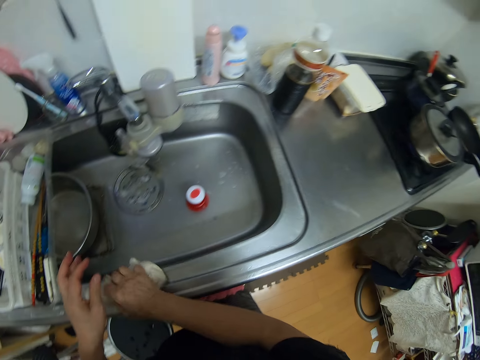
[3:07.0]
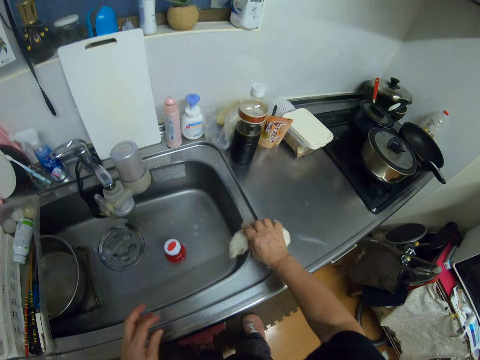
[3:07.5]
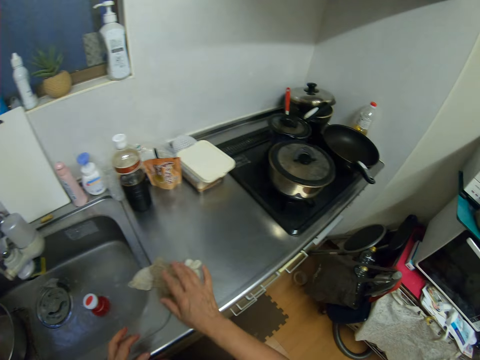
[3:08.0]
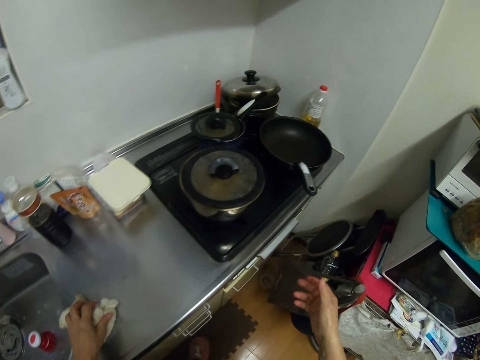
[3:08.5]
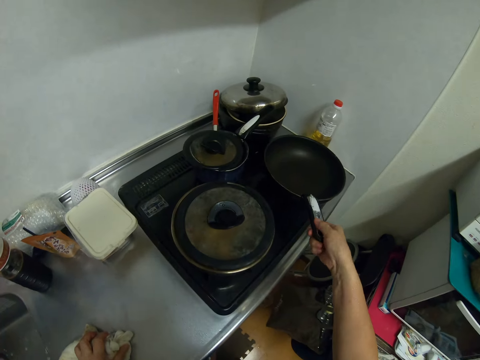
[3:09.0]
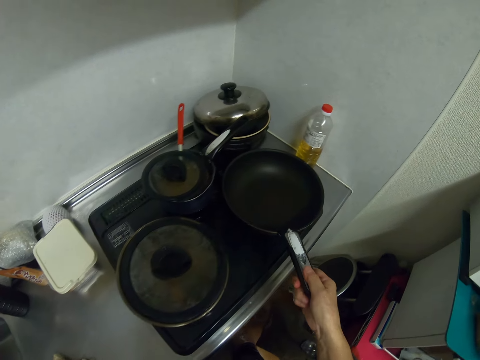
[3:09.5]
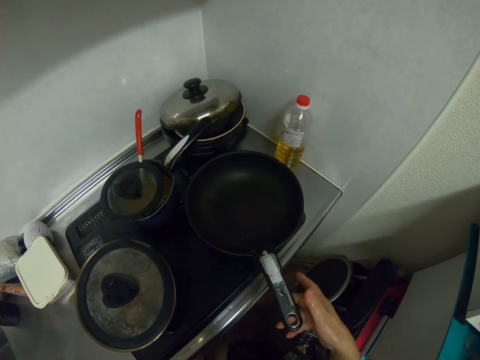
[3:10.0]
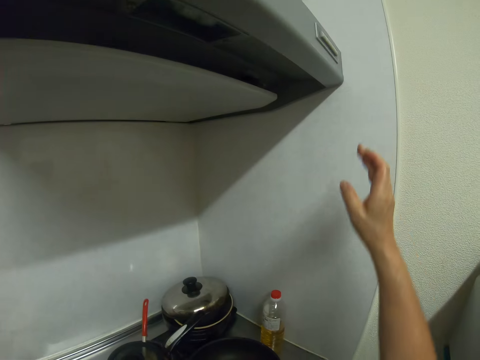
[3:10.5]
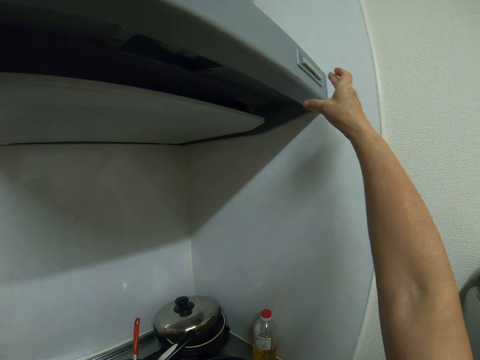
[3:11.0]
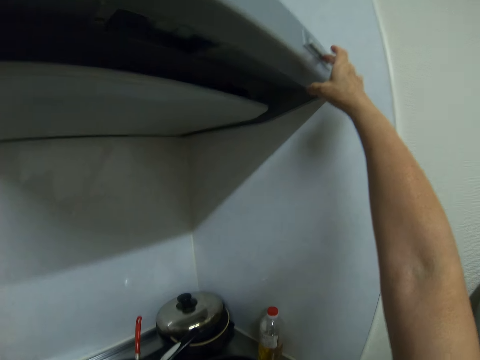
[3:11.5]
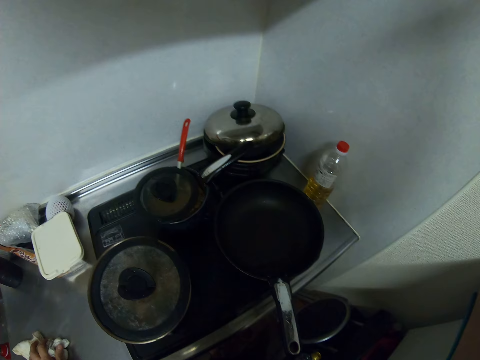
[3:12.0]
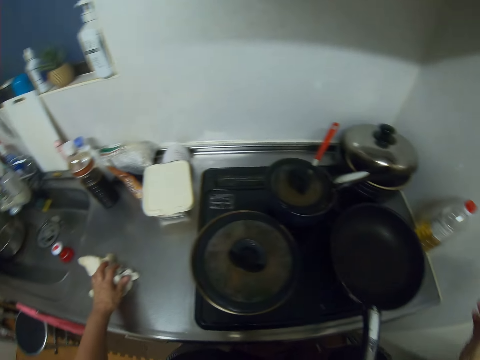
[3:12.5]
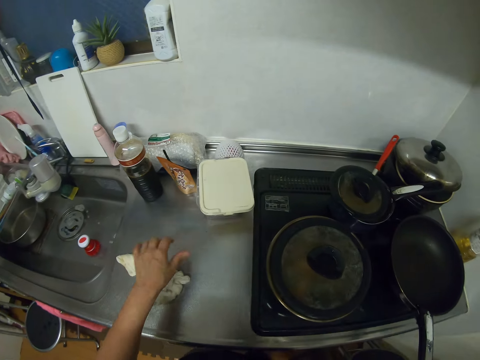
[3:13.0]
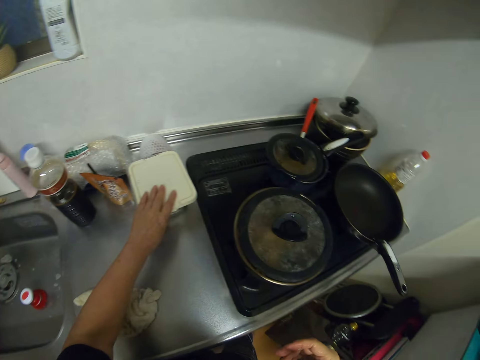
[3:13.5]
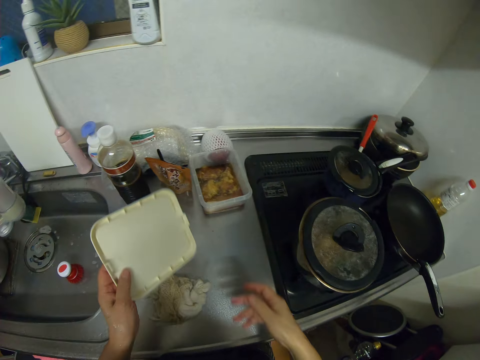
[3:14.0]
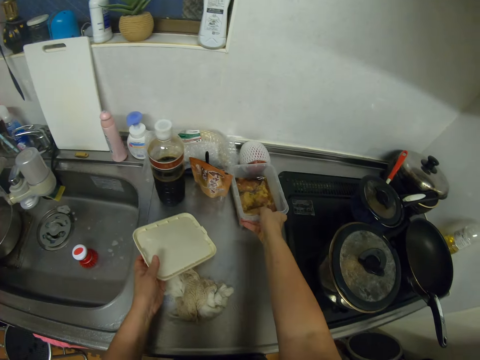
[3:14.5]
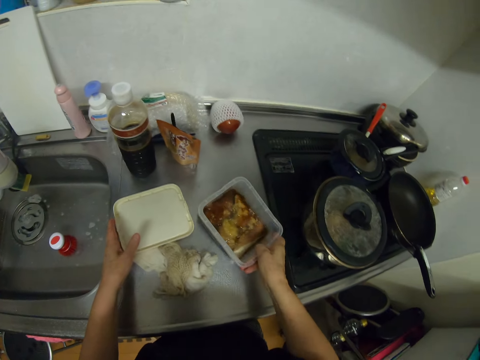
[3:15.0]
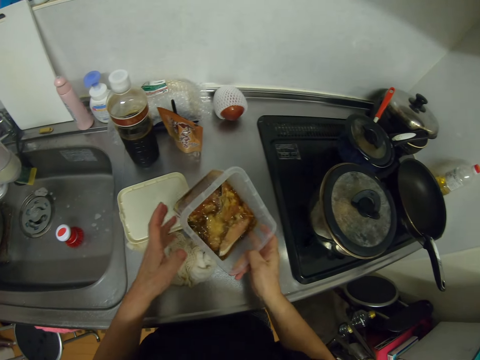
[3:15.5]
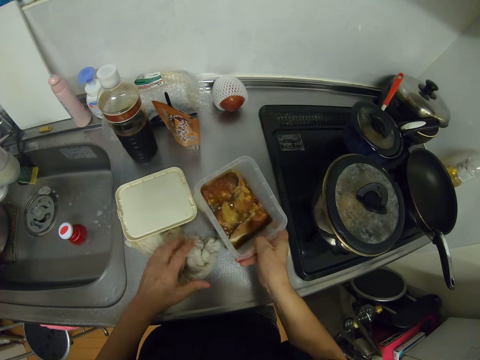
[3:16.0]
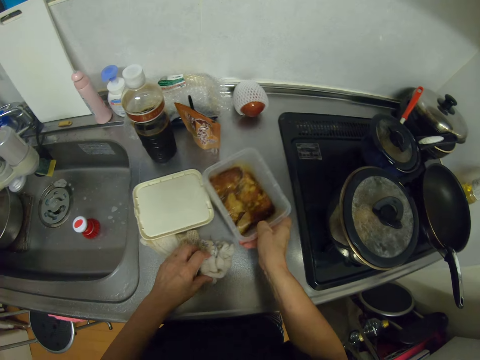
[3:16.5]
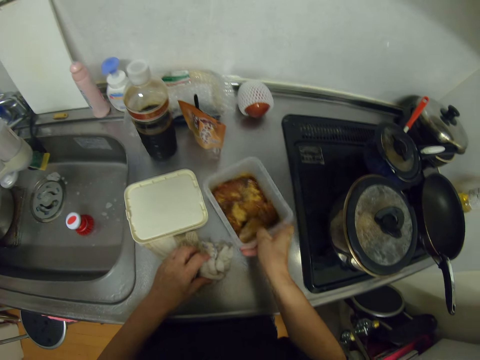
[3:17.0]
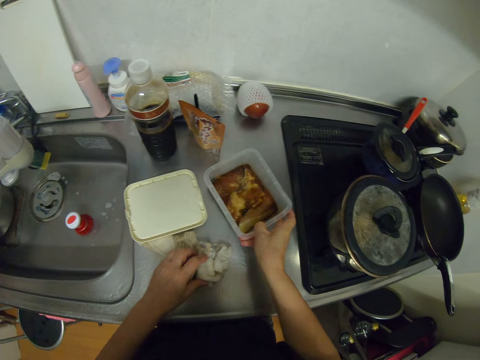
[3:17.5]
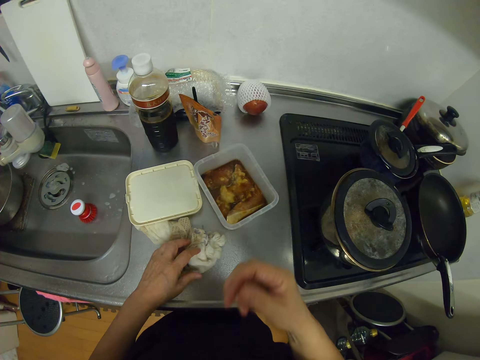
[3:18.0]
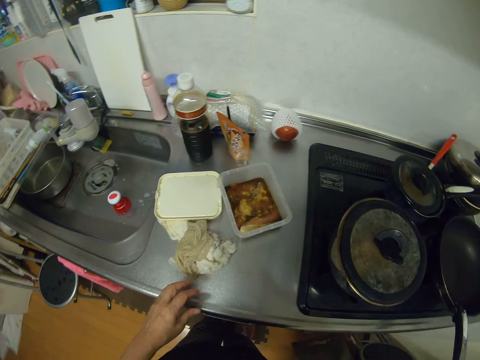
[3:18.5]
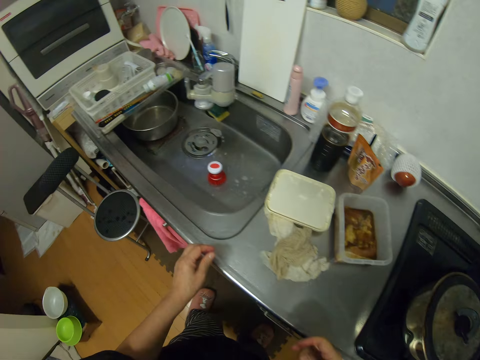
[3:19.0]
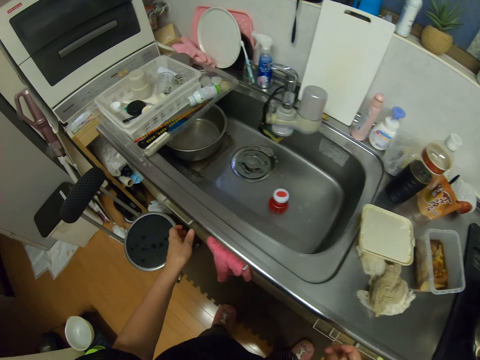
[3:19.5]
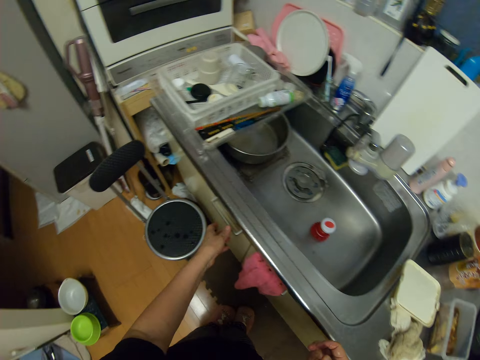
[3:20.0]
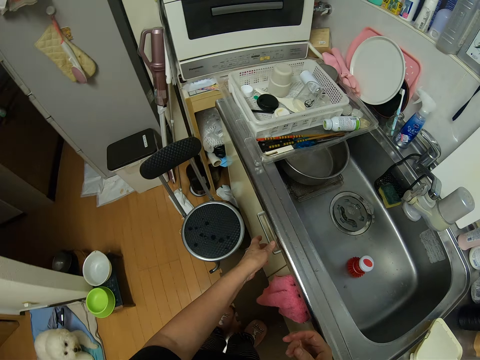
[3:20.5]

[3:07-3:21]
The camera wearer adjusts the fry pan on the electric cooker. They press a button on from the top. They open a plastic bowl cover. They move the plastic bowl forward. They shake the plastic bowl. They put food down.

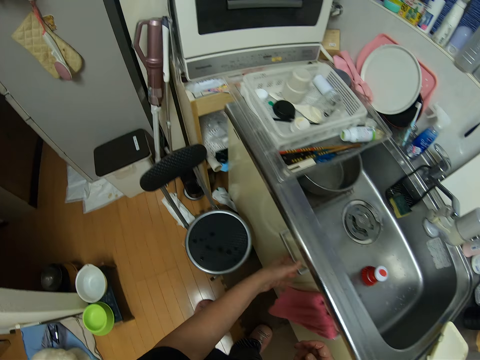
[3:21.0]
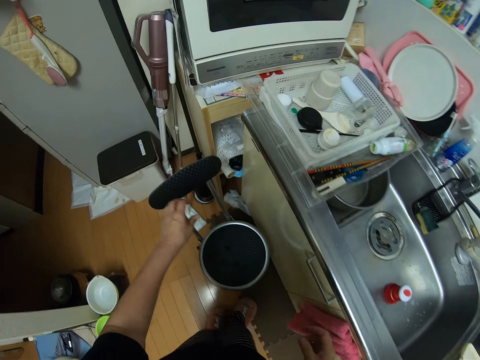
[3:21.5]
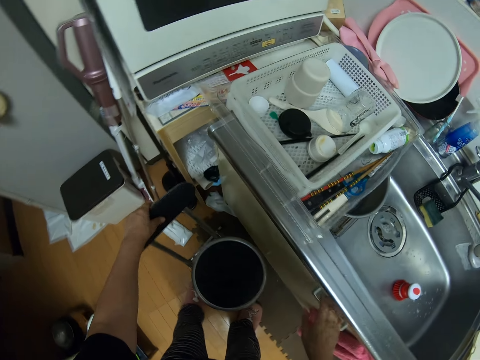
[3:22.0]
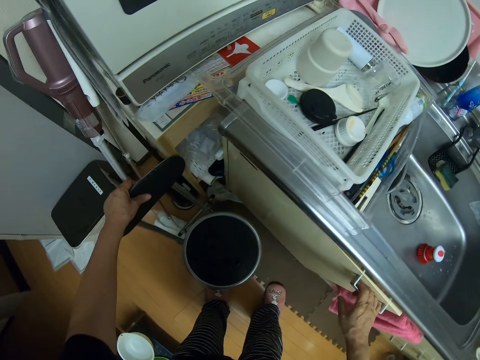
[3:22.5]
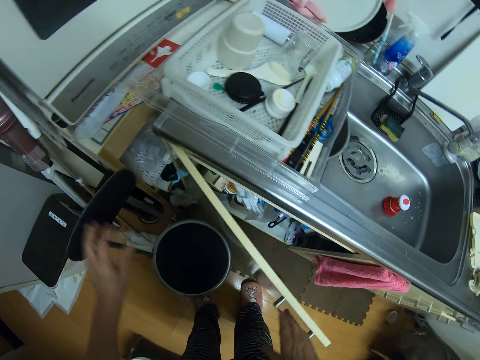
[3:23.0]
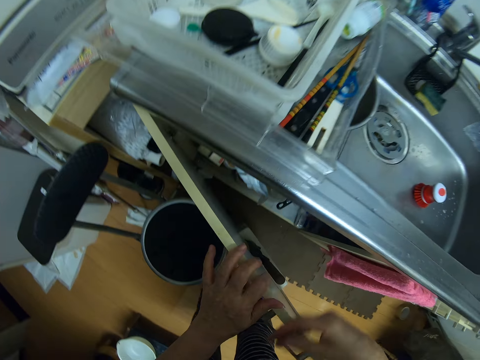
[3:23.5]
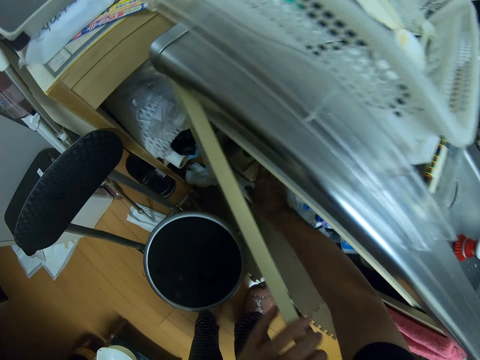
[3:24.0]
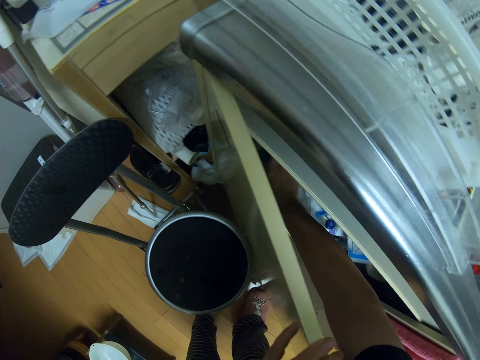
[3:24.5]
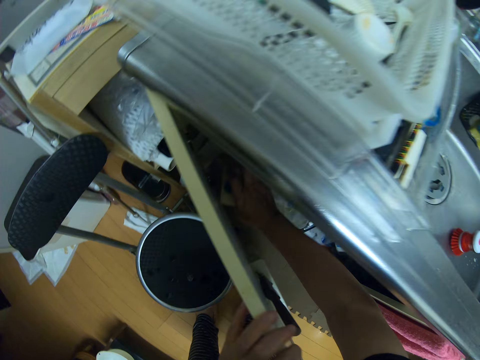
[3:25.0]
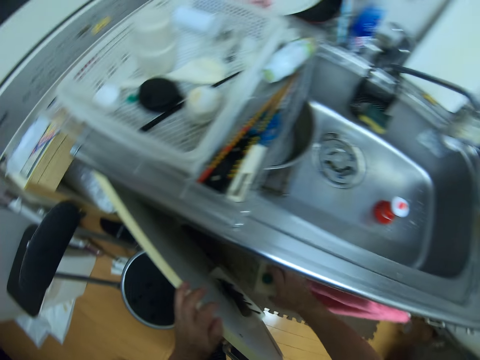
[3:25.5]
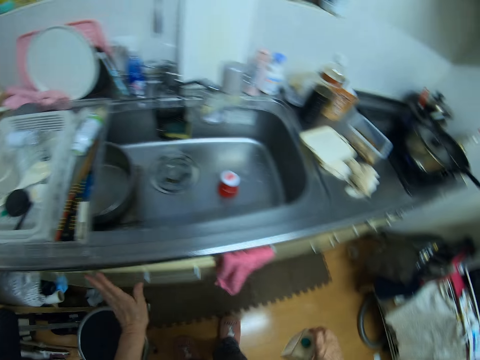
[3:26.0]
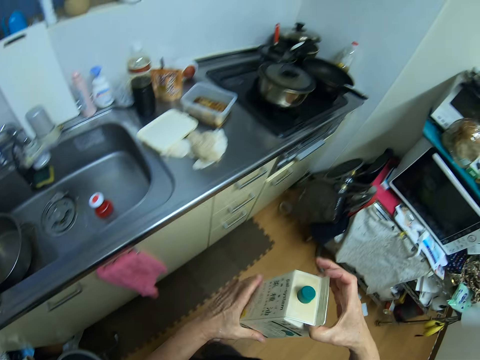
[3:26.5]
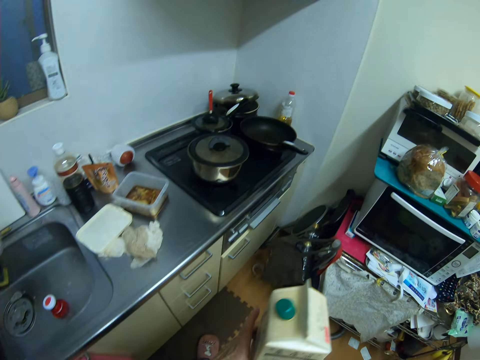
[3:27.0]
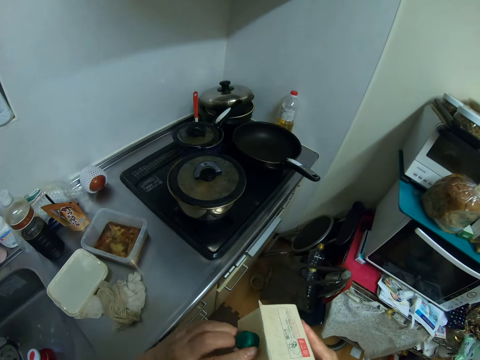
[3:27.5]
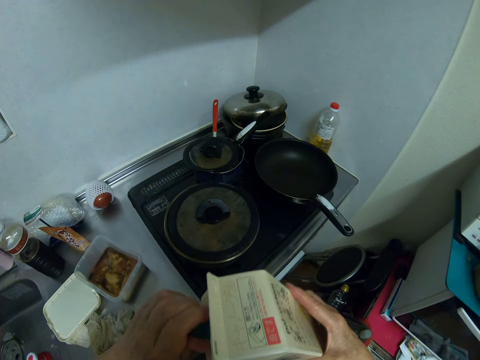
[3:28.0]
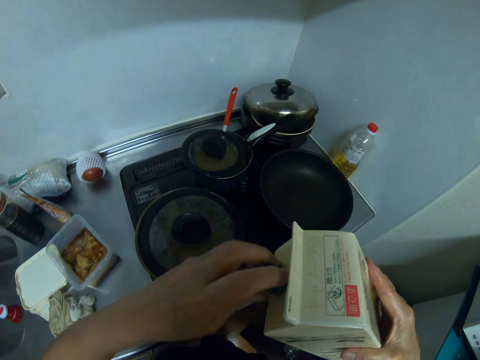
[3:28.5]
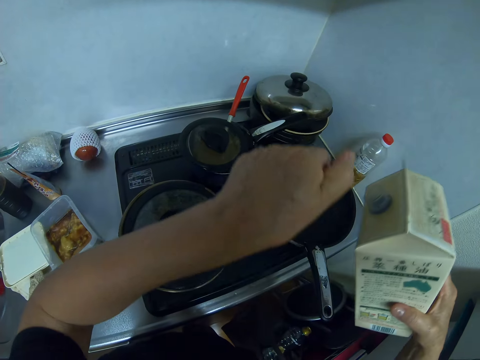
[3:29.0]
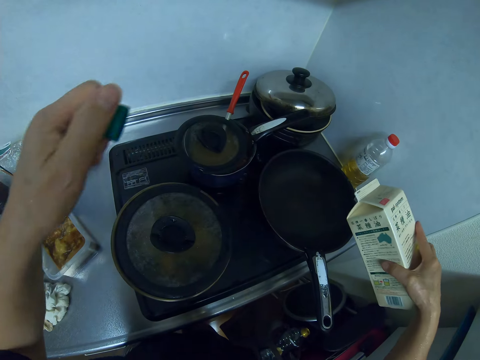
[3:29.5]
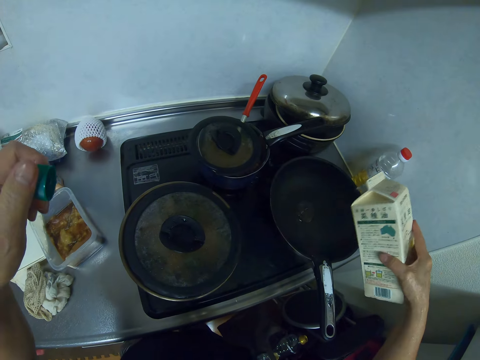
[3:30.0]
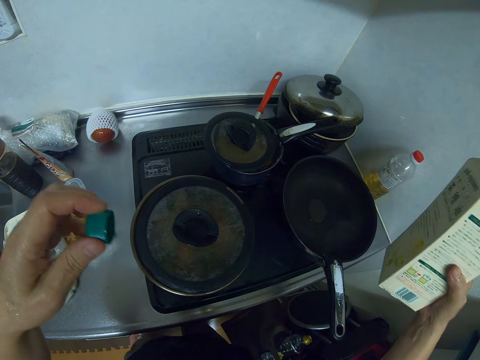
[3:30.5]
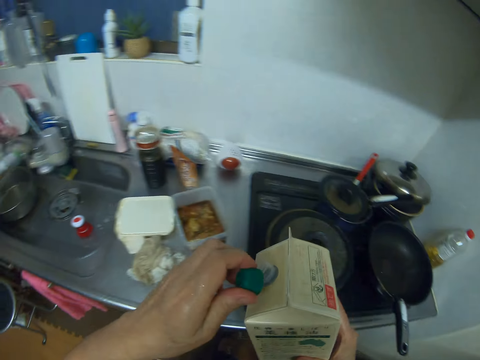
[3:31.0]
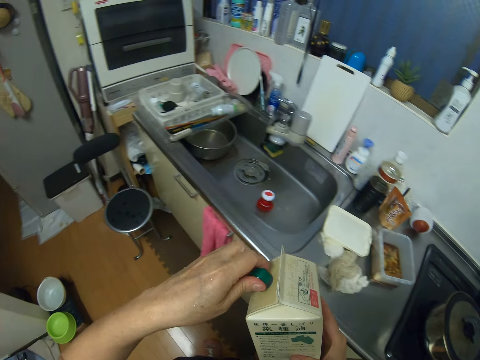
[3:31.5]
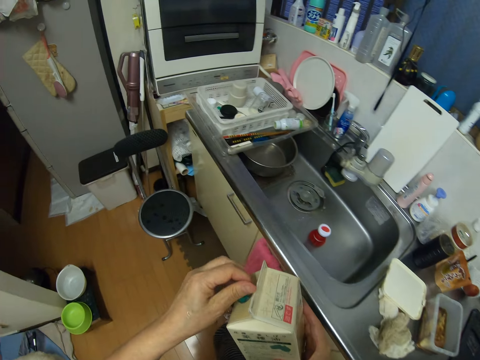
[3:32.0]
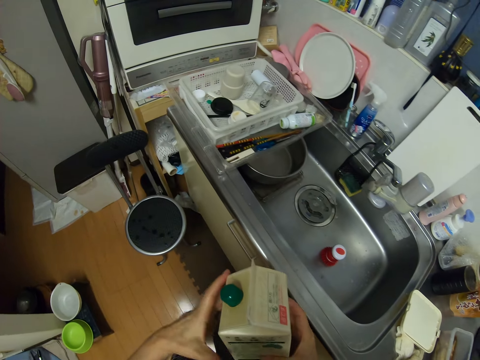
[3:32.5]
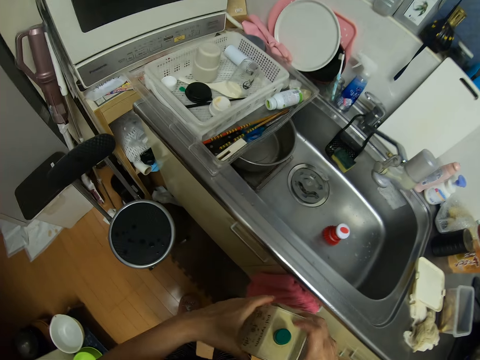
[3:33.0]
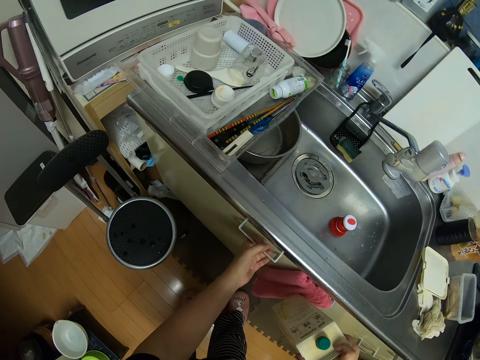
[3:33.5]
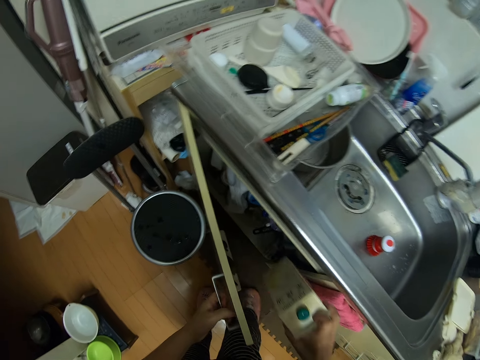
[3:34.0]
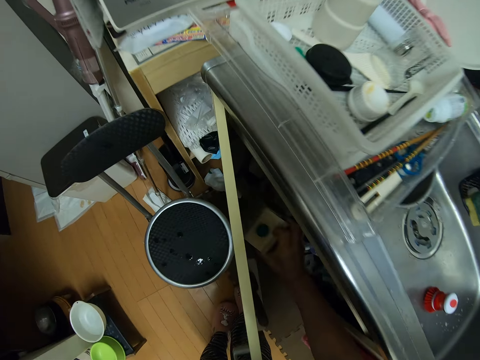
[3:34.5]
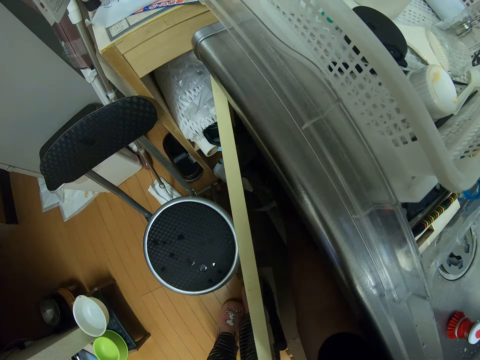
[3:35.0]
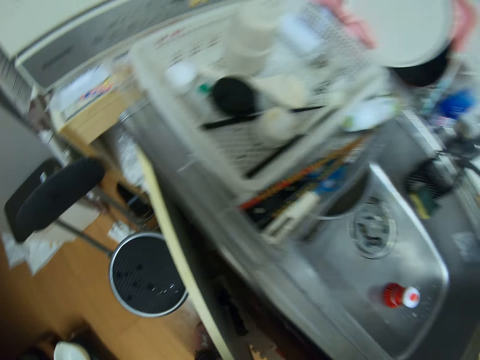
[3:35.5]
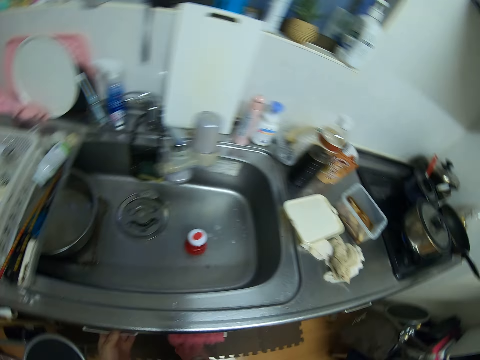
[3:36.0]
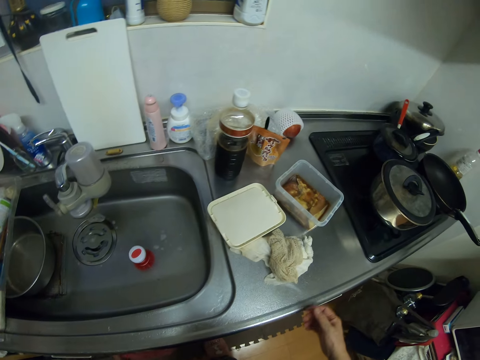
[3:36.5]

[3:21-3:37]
The camera wearer moves a bucket in front of a drawer. They open the drawer or kitchen cabinet underneath the sink. They bring out a carton box from the drawer. They close the kitchen cabinet. They open the carton box cover. They pour some oil from the carton box into the fry pan on the electric cooker. They close the carton box. They open the drawer underneath the sink. They put the carton box in the drawer. They close the drawer.
